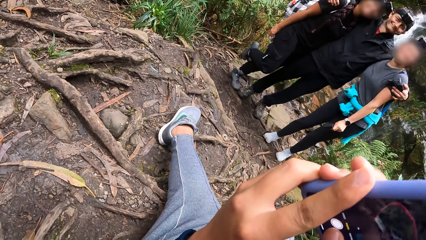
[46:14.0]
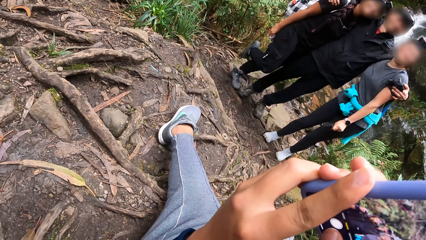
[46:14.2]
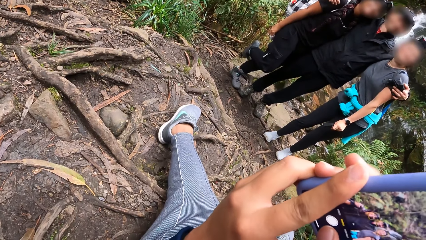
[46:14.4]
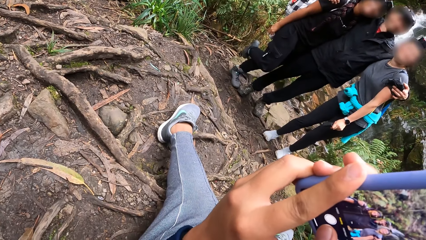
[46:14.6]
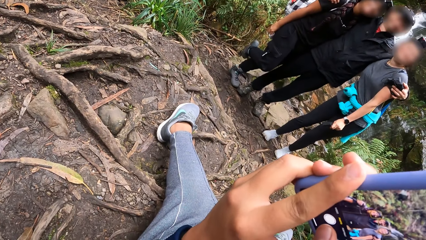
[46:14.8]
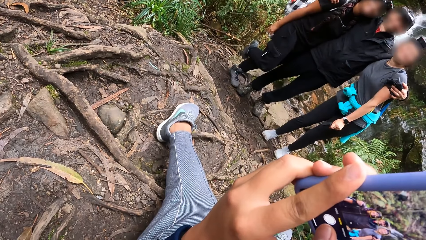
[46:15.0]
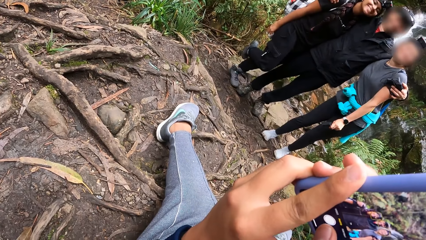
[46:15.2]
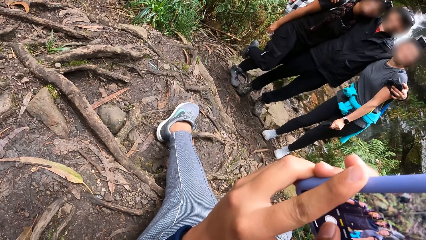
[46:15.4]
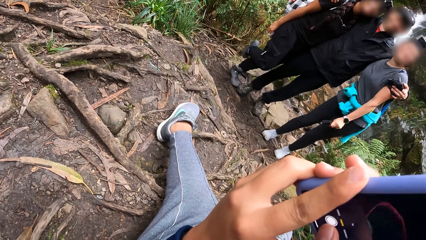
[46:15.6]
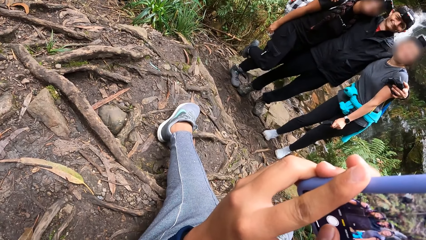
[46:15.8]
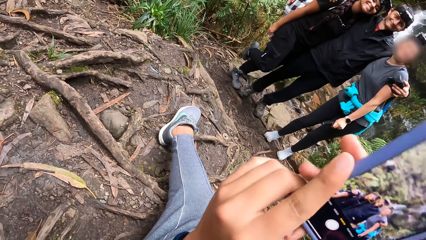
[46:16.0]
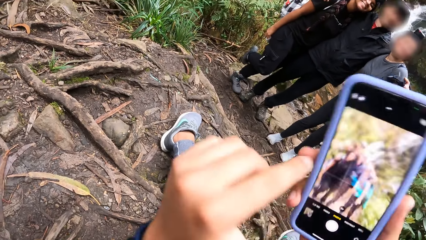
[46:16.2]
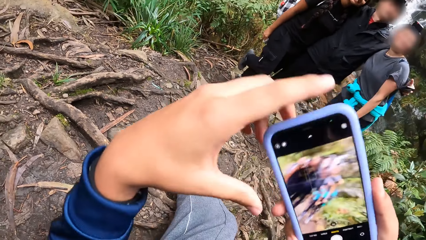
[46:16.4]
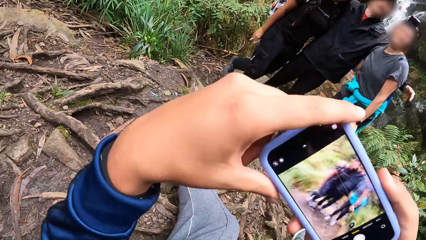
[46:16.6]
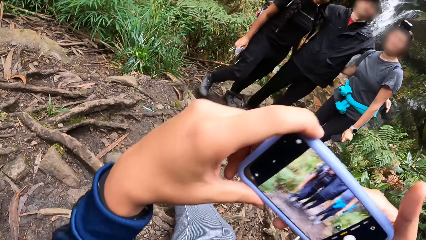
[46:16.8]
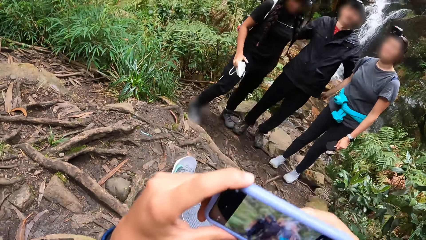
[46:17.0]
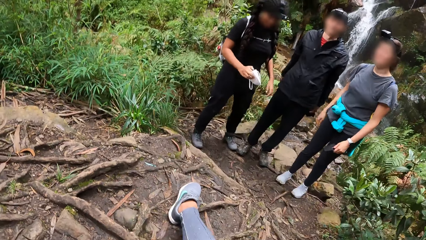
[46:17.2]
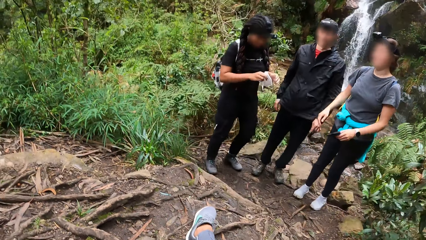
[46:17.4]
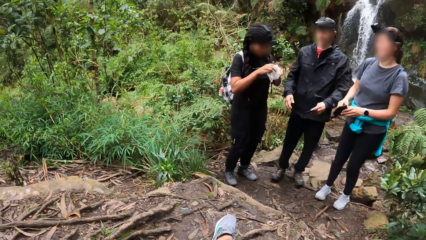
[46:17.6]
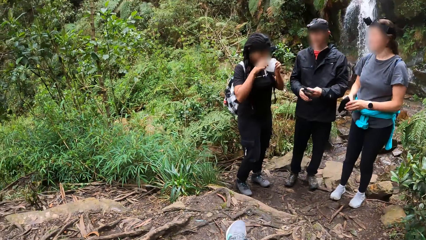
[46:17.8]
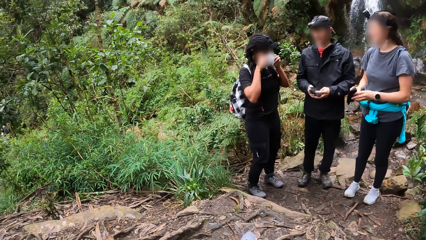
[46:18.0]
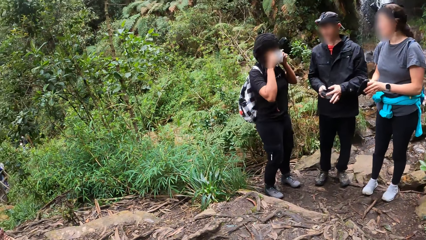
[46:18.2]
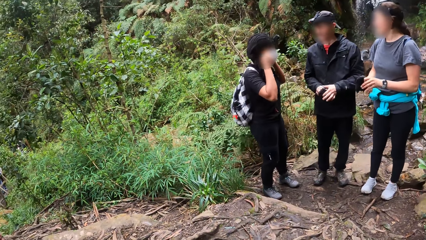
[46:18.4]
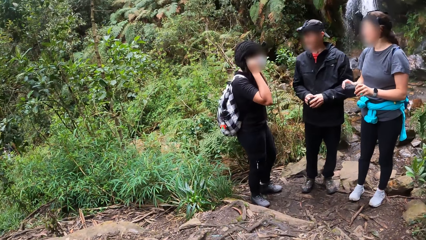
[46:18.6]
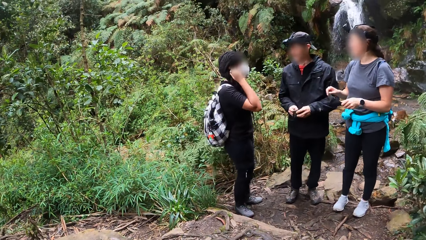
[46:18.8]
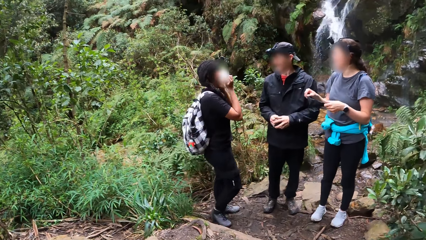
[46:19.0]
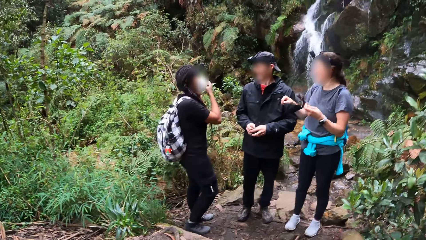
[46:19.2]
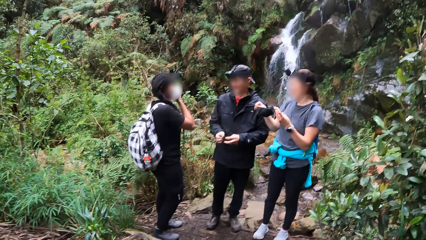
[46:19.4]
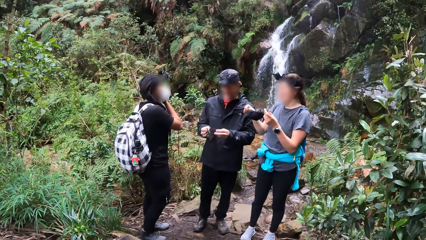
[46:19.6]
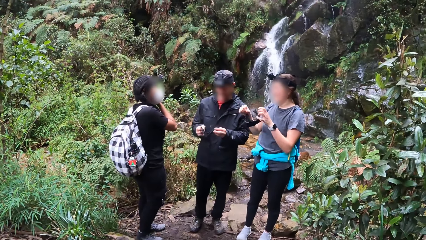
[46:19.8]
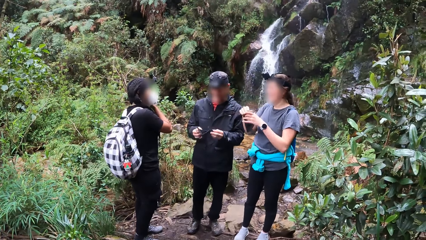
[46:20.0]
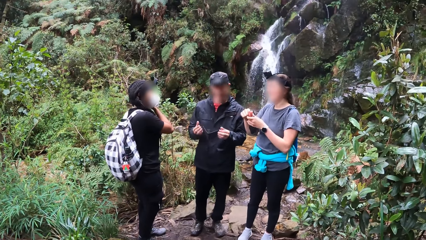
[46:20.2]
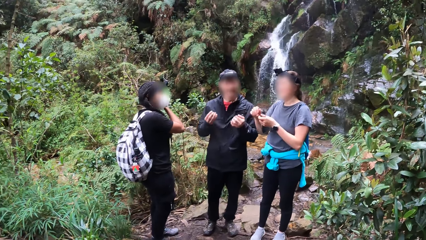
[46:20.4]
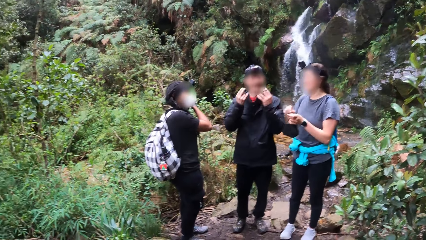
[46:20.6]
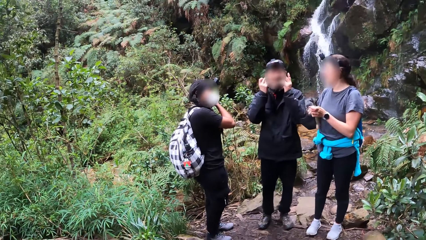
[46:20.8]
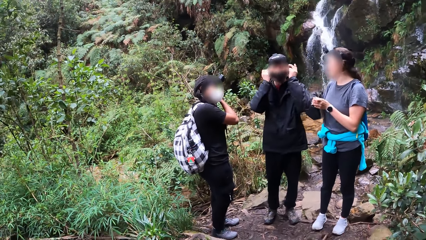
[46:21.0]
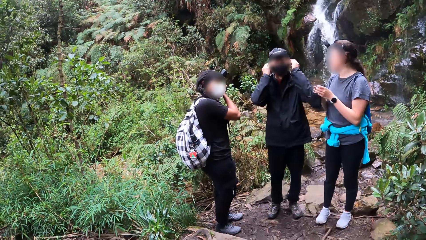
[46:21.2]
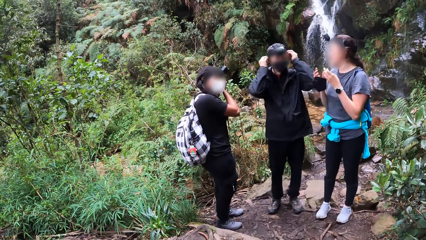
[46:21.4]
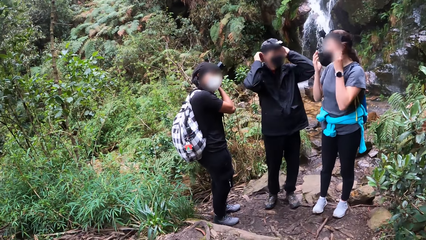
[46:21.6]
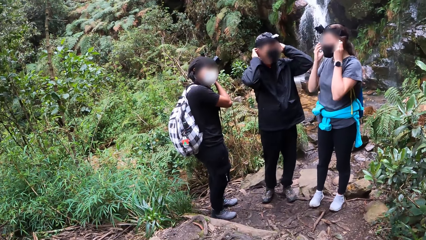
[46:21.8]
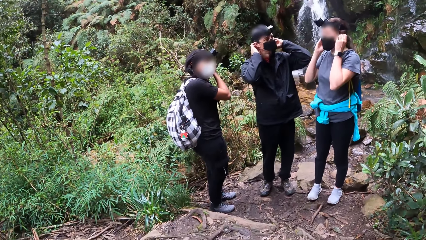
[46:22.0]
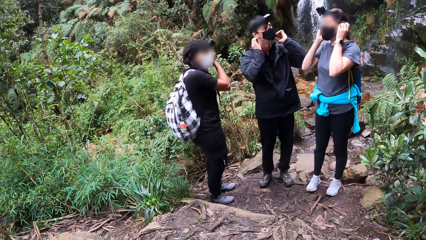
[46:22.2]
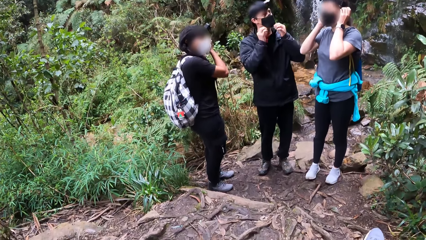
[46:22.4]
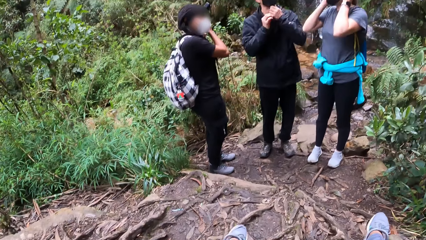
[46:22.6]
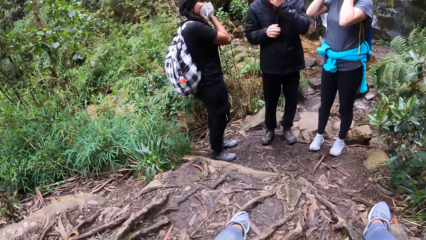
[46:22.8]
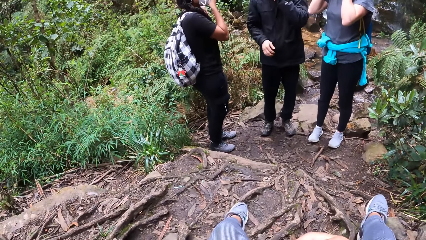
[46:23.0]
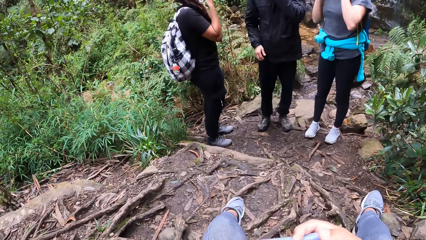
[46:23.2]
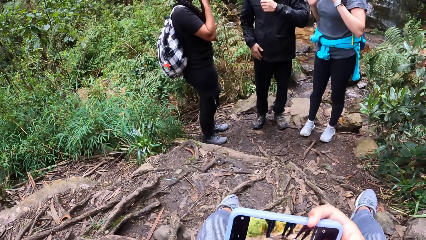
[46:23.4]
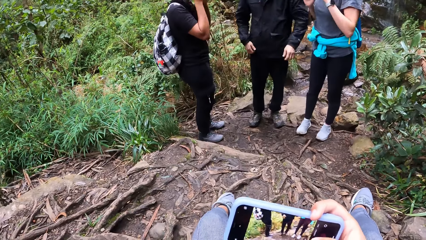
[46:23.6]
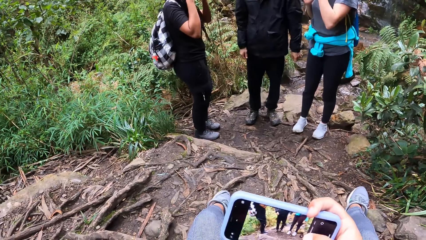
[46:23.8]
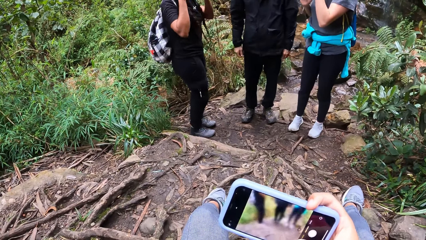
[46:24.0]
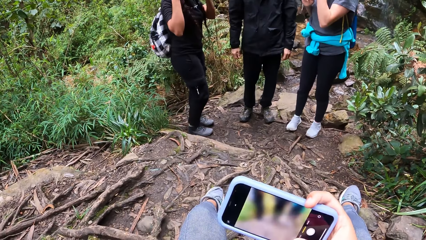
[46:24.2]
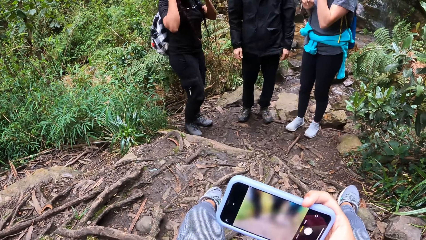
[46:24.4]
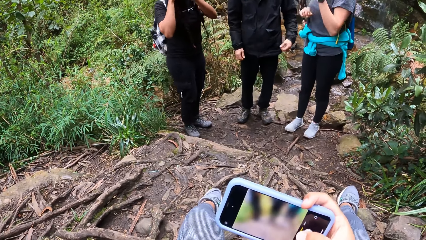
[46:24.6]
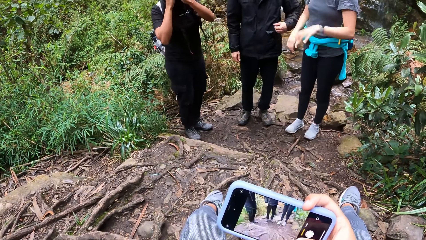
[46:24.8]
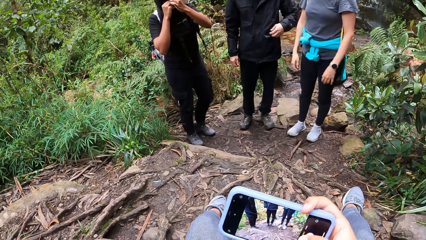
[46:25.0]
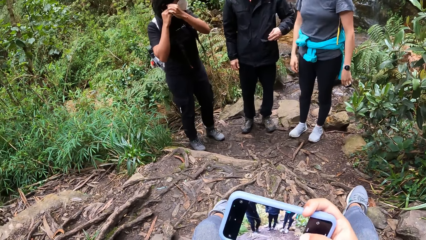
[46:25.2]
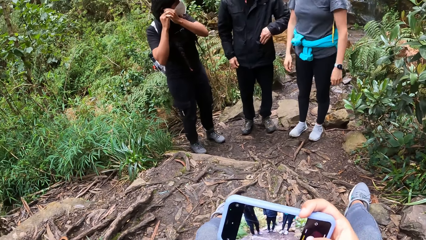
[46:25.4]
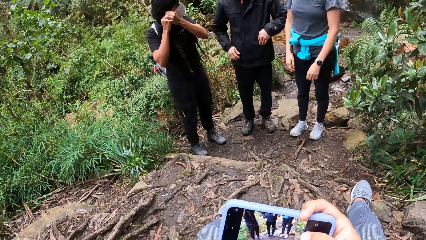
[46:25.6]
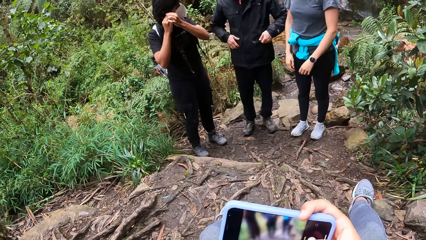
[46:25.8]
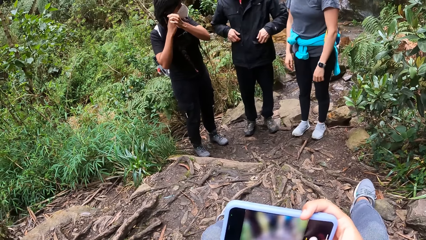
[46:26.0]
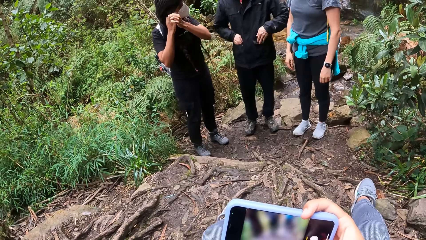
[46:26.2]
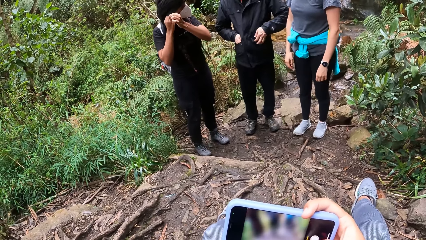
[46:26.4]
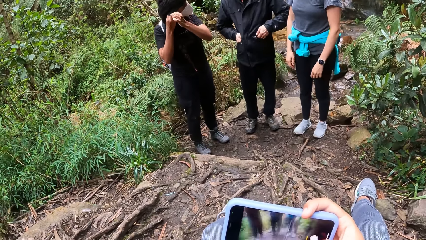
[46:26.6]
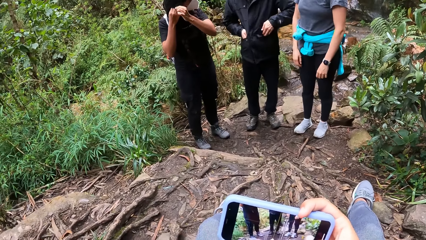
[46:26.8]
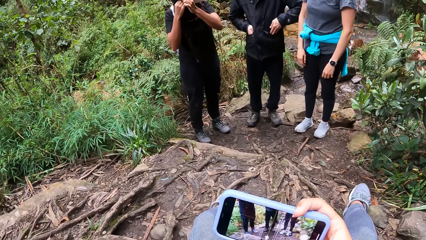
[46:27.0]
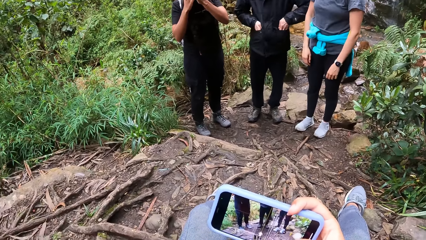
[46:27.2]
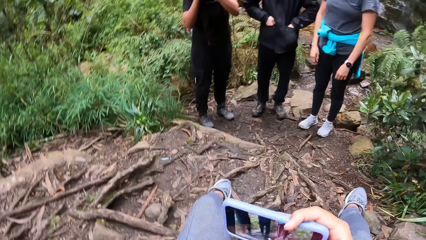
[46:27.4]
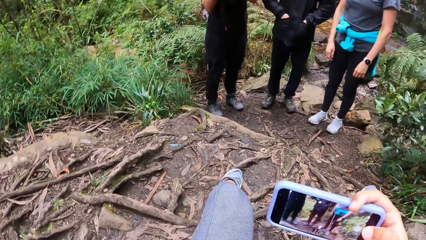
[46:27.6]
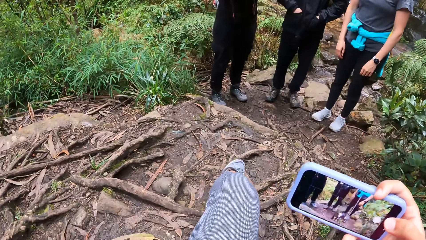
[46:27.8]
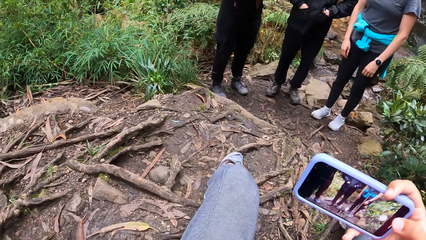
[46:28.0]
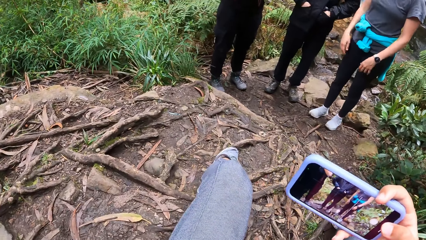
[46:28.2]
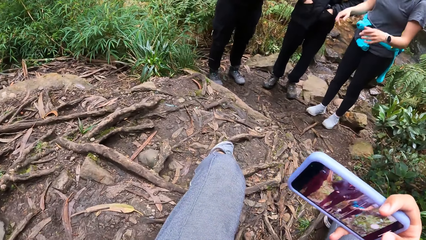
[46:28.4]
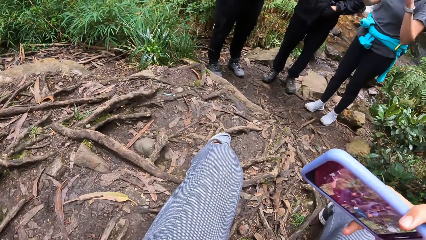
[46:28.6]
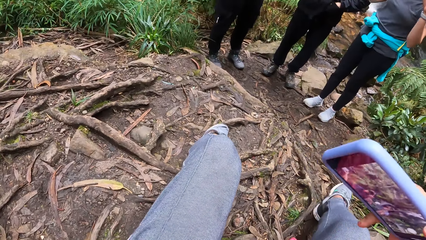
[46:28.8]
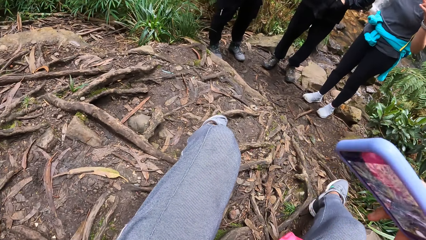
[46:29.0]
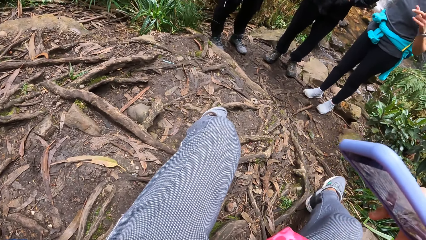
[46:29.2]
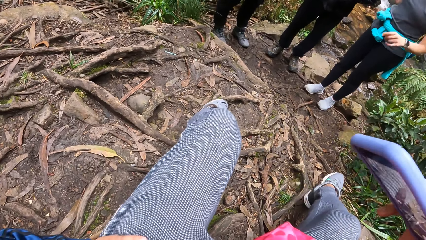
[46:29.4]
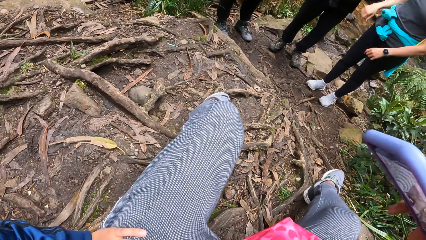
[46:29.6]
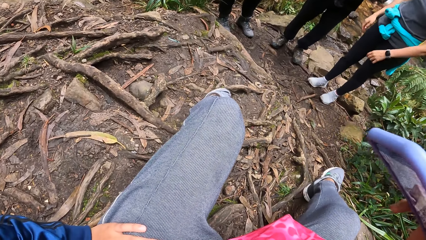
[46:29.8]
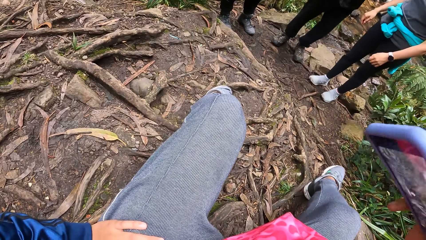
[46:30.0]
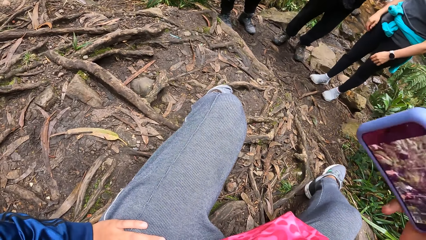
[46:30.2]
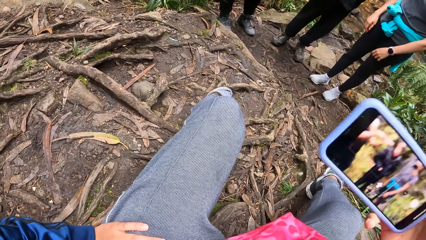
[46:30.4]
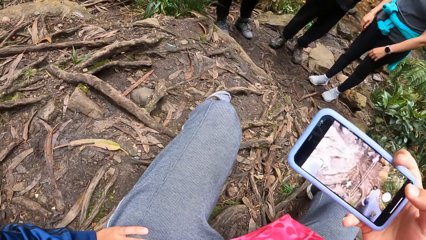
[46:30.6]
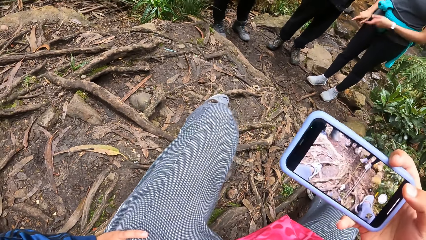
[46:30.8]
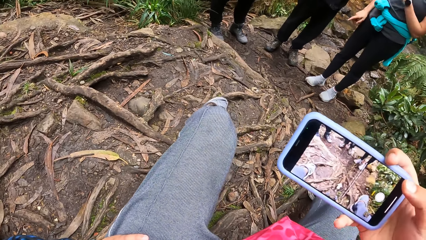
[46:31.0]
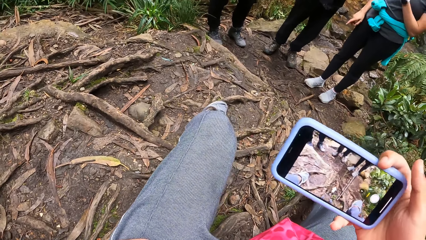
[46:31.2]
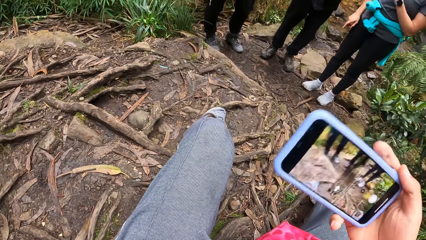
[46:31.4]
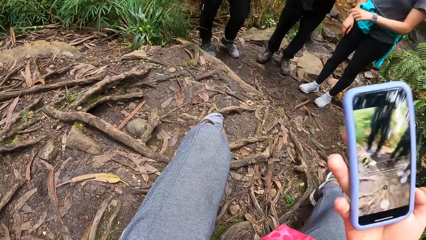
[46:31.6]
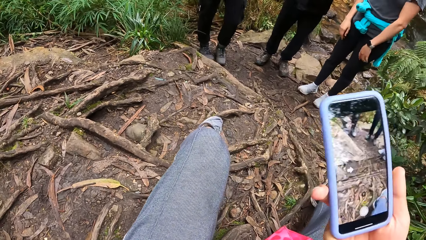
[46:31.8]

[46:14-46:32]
A woman wears a nose mask on her face with her two hands. A man wears a nose mask on his face with his two hands. Another woman wears a nose mask on her face with her two hands. The camera wearer operates the phone with his right hand.
